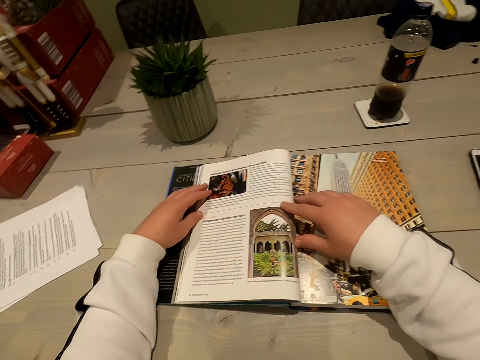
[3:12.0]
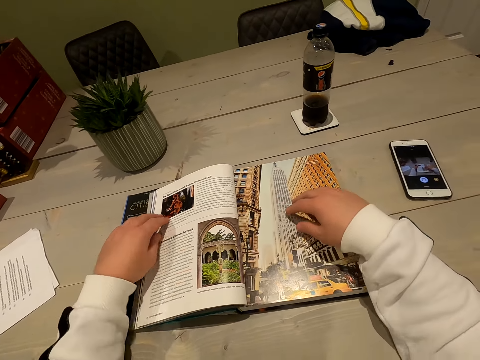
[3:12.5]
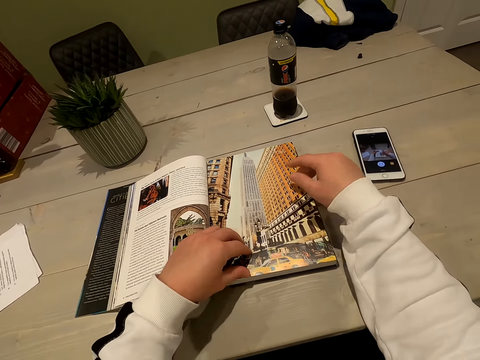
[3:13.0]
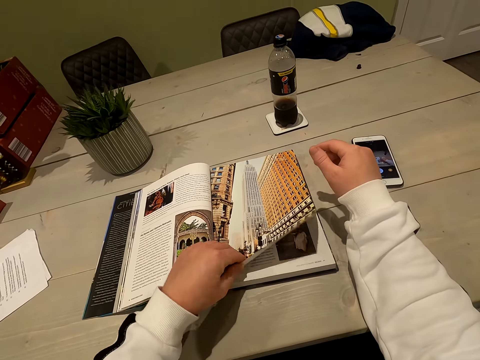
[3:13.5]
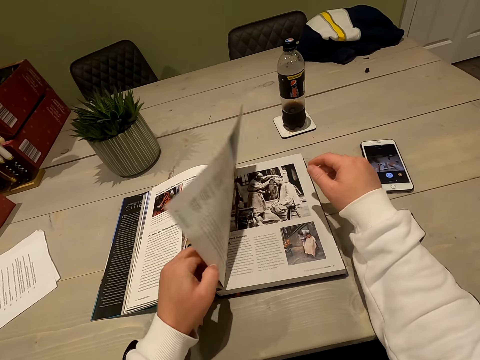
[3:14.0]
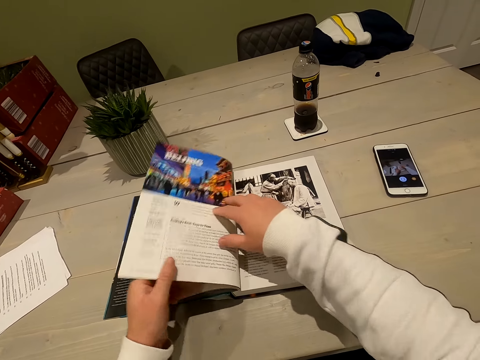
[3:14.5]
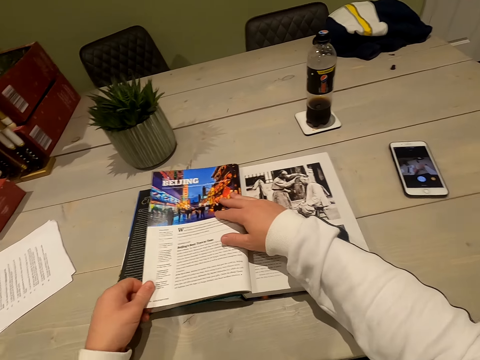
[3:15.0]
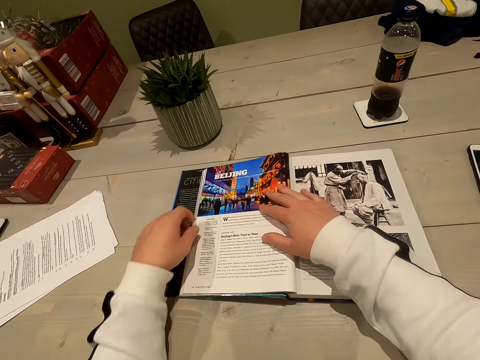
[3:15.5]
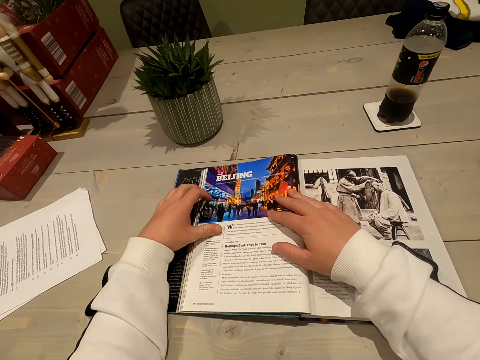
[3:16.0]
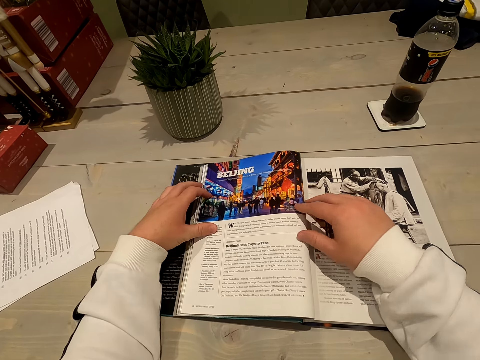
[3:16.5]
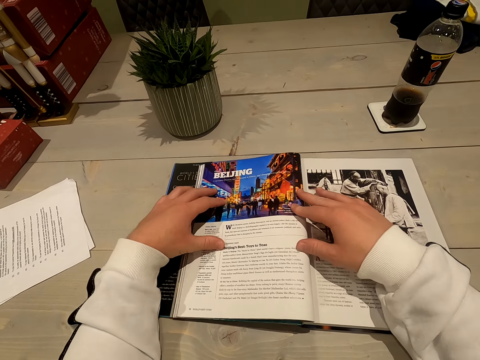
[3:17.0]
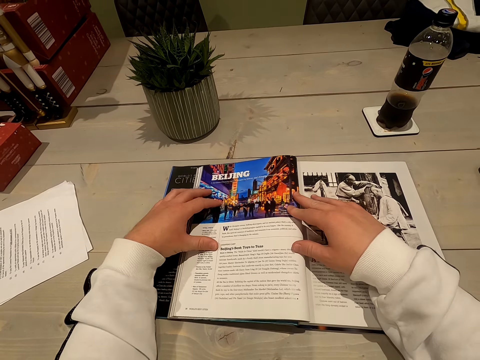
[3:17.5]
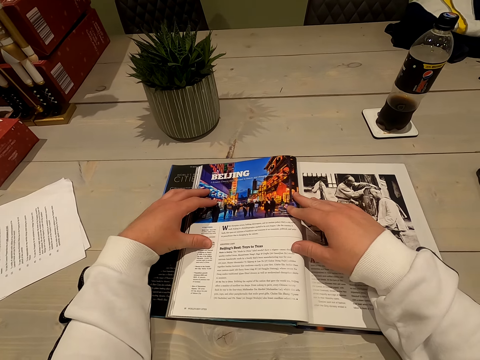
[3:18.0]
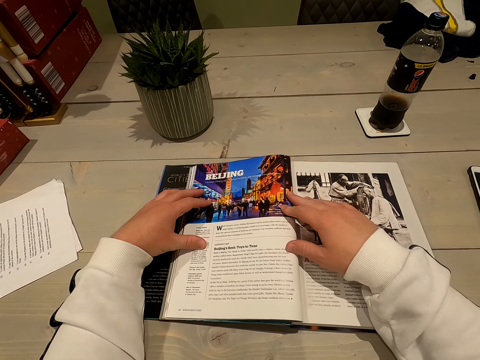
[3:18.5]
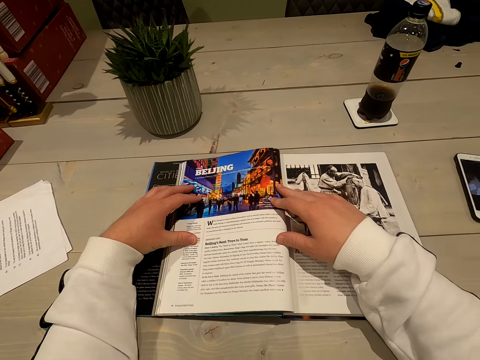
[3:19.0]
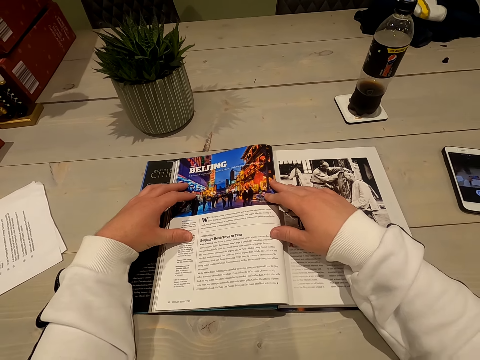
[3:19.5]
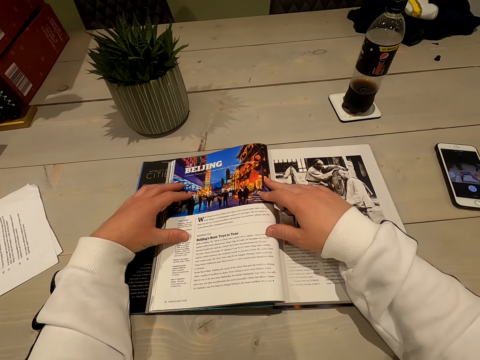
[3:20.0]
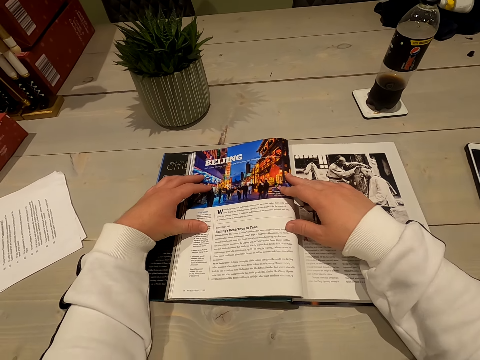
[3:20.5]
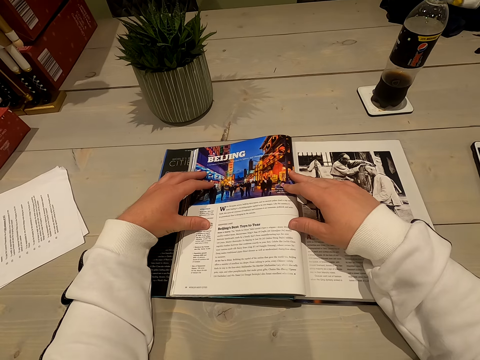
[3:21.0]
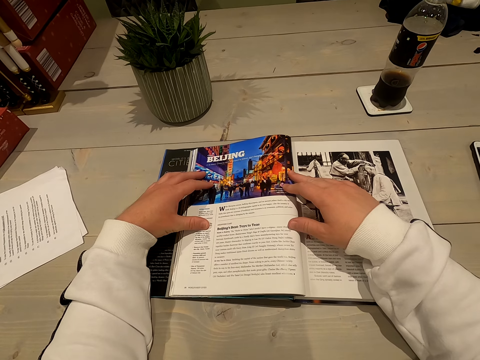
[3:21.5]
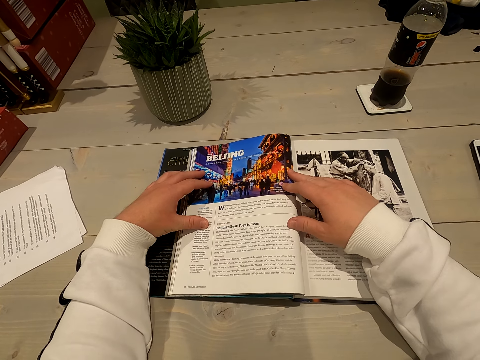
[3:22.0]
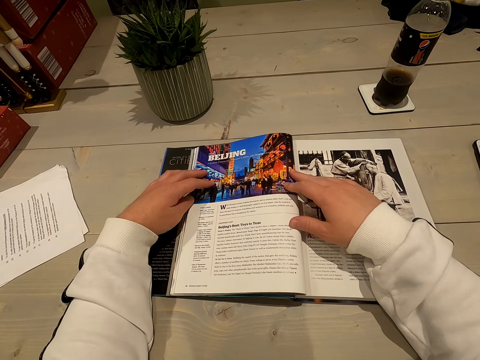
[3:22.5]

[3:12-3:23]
The camera wearer flips another page. They read the book.

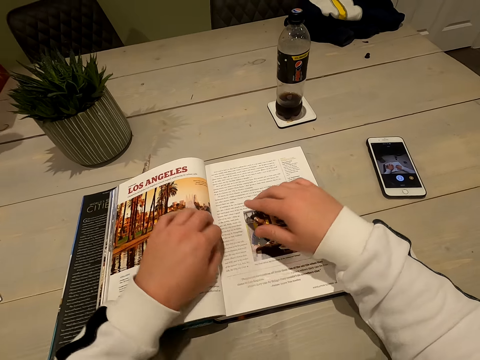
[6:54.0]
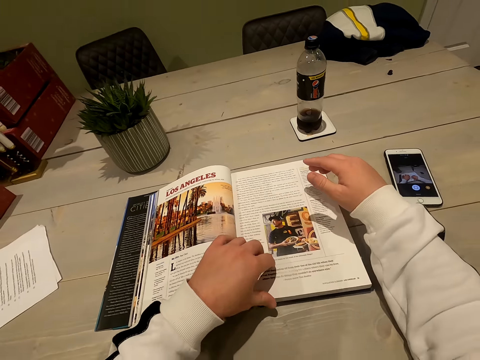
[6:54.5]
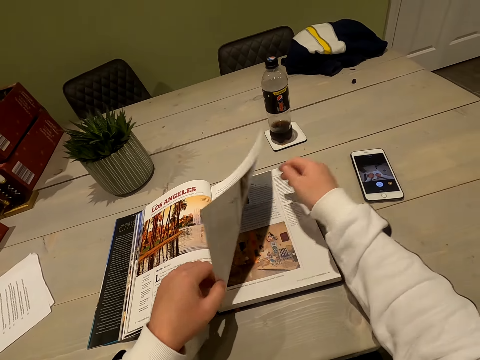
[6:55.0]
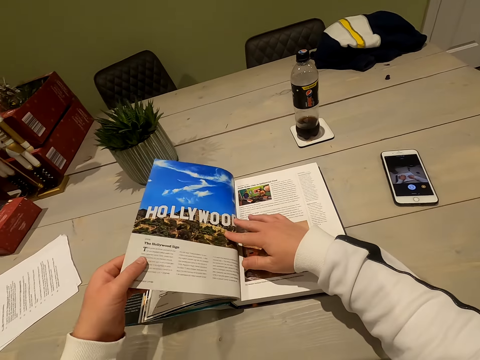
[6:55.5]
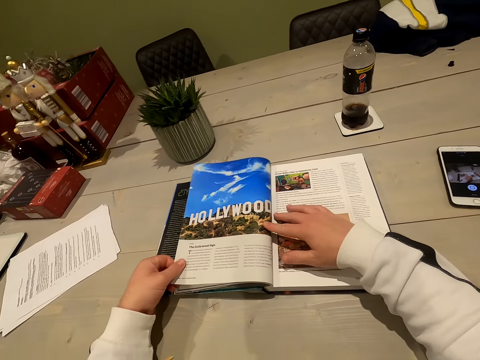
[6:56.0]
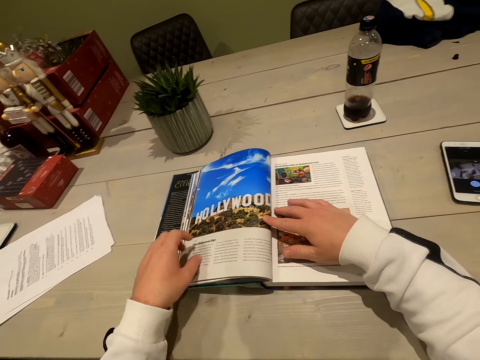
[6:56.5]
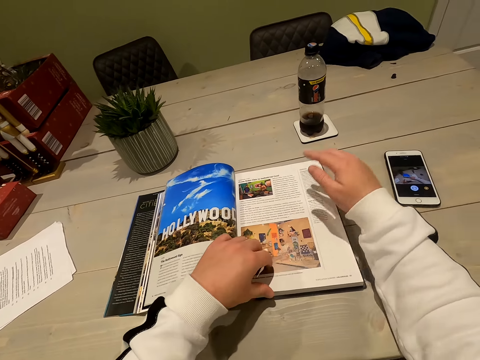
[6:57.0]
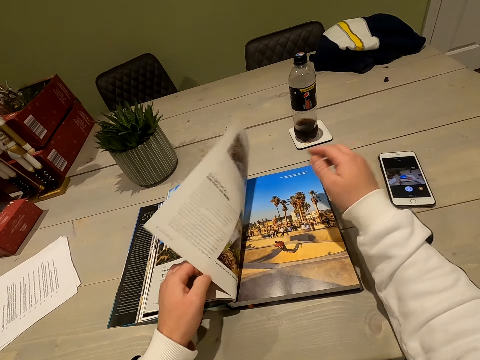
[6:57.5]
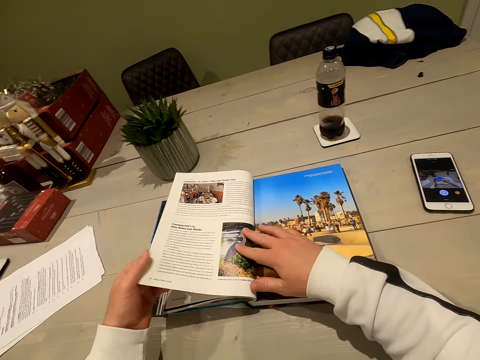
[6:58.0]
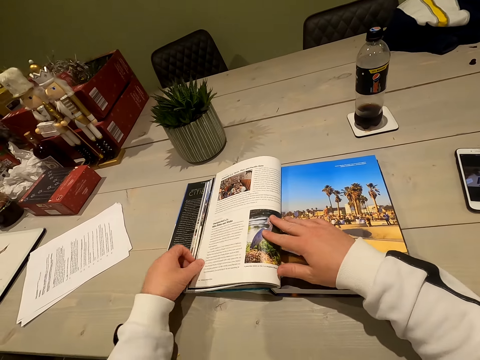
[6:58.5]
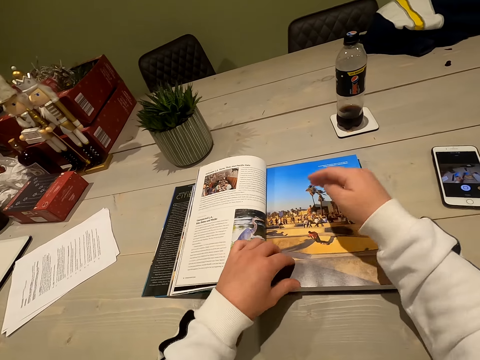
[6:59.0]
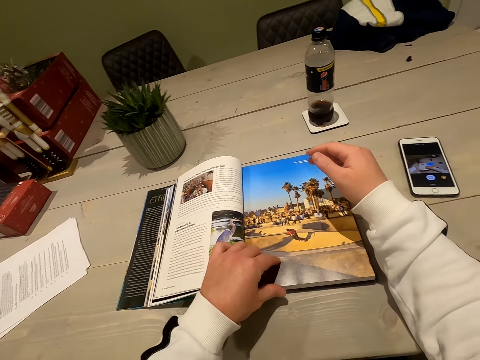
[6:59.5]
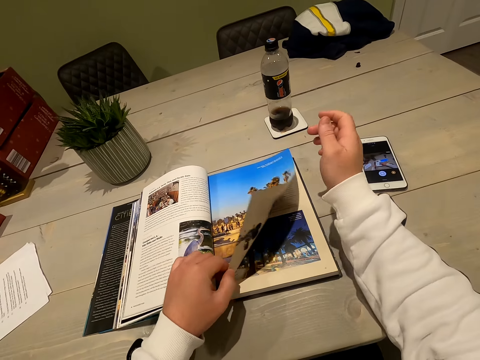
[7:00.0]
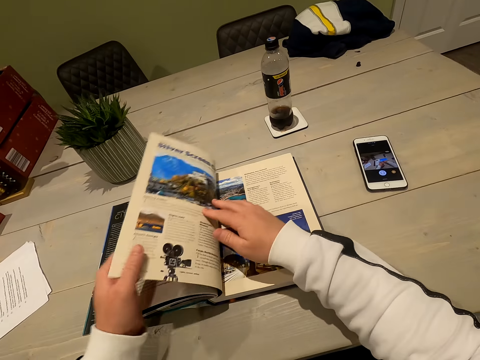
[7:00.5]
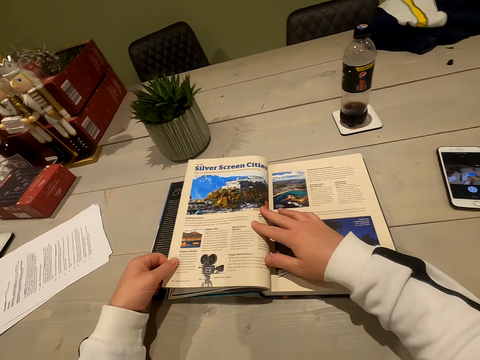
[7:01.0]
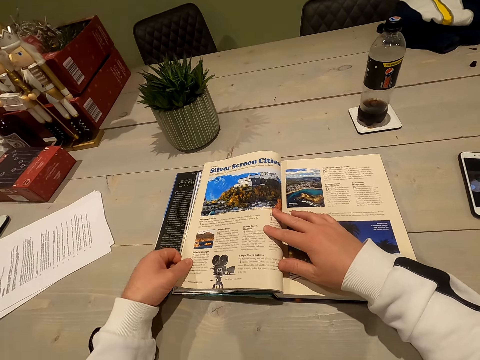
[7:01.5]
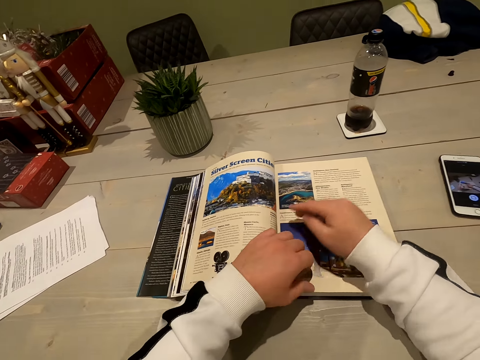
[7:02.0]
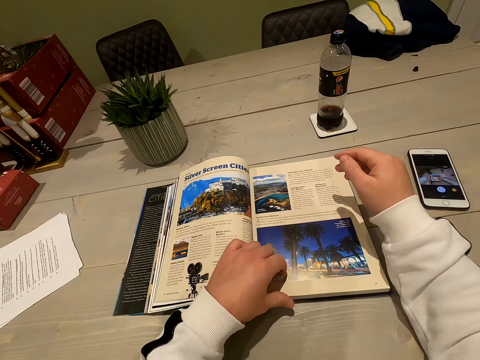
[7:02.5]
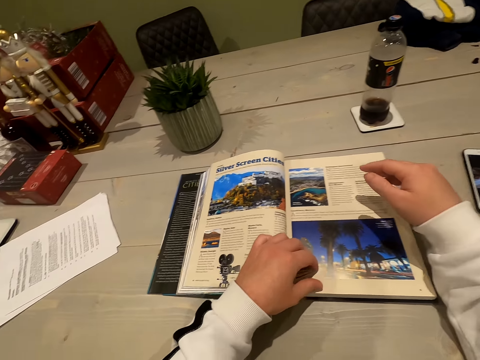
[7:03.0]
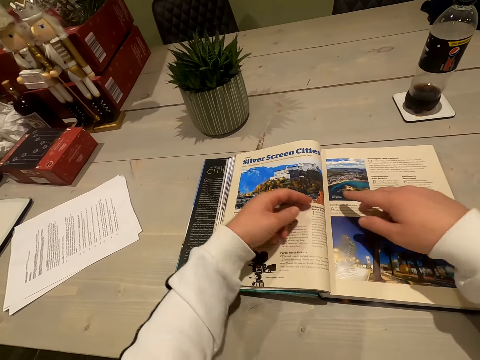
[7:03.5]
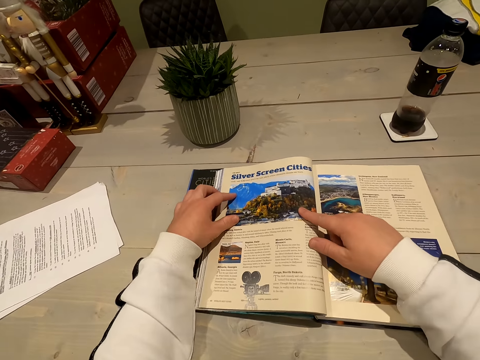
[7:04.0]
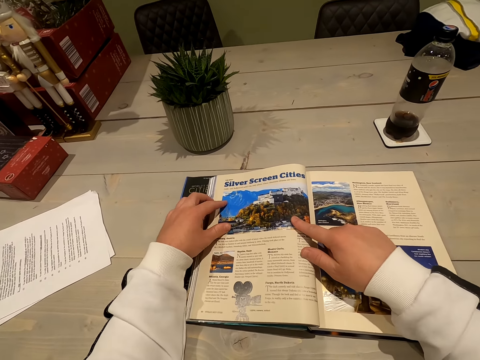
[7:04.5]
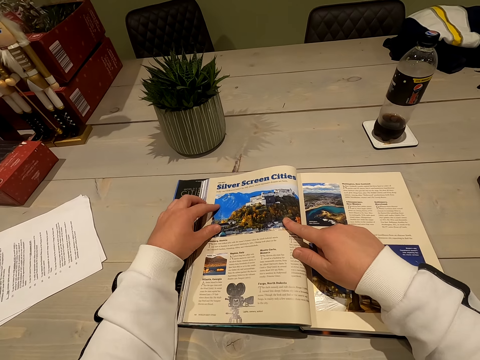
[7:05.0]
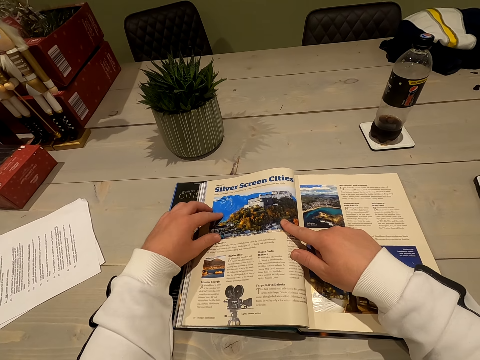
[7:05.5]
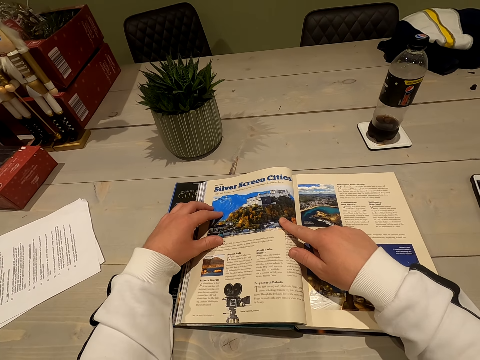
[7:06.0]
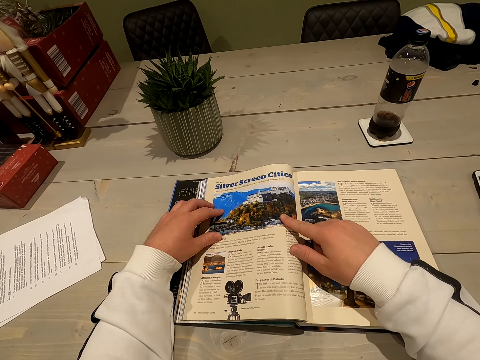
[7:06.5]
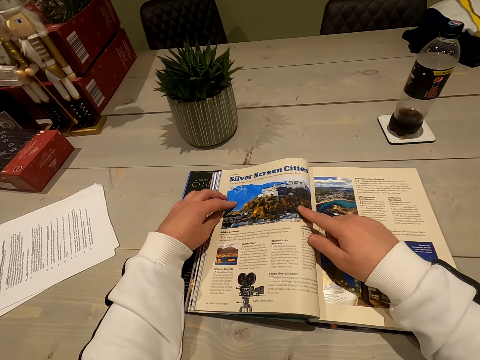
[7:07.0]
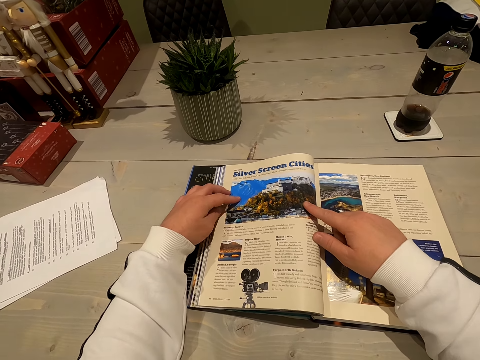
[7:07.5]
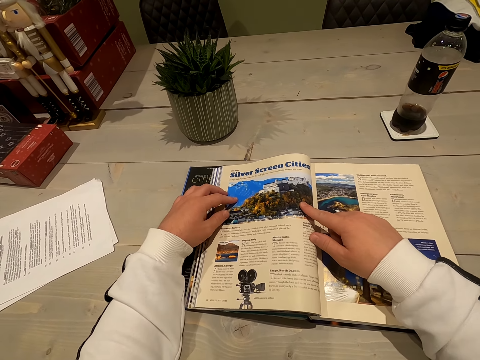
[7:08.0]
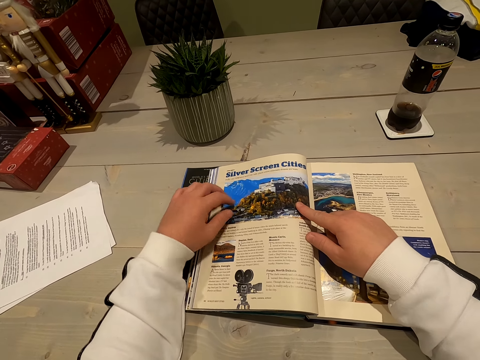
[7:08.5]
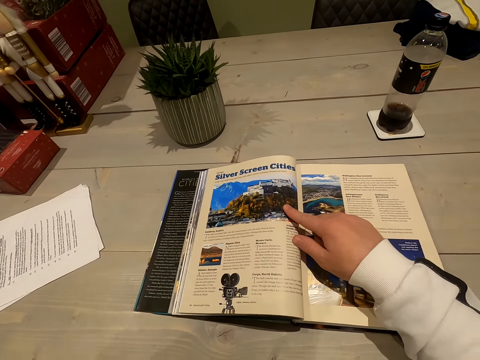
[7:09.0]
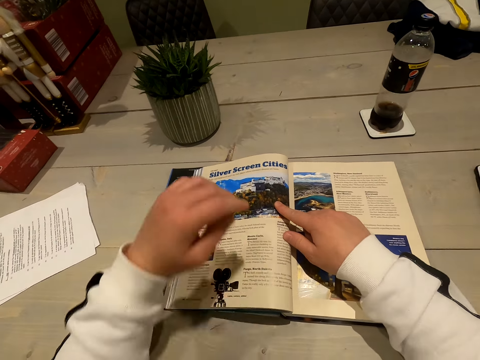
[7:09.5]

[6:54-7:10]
The camera wearer flips to another page. They read the book.
